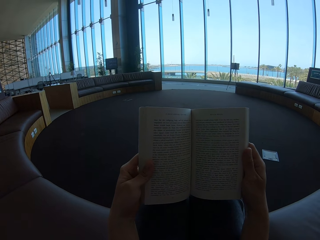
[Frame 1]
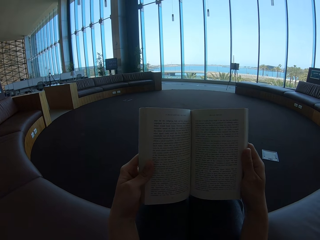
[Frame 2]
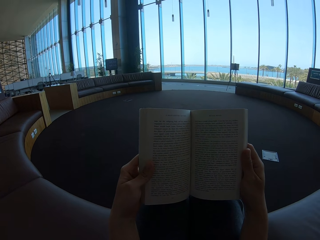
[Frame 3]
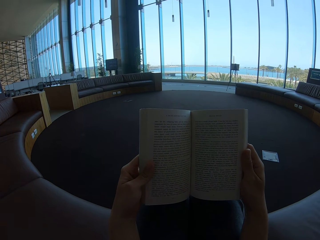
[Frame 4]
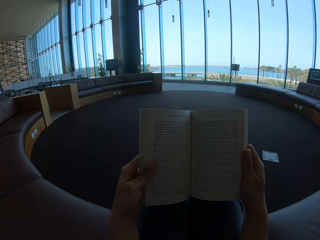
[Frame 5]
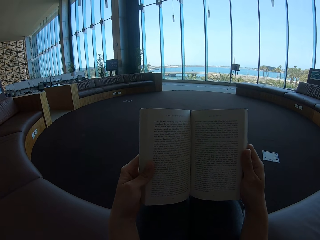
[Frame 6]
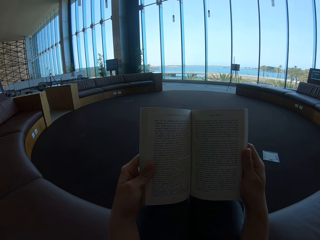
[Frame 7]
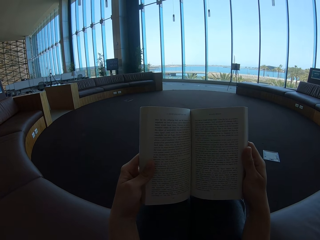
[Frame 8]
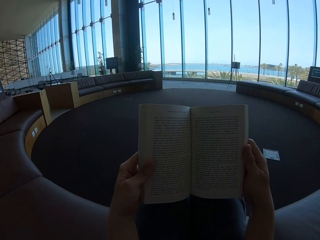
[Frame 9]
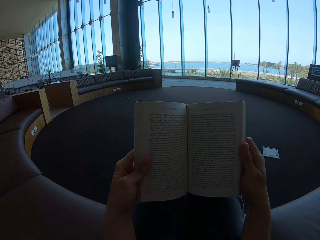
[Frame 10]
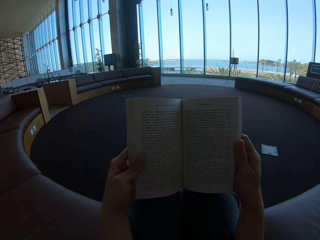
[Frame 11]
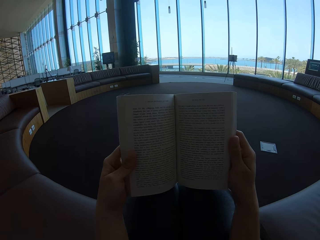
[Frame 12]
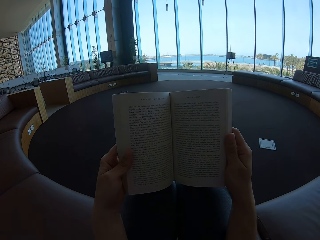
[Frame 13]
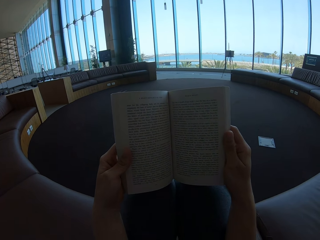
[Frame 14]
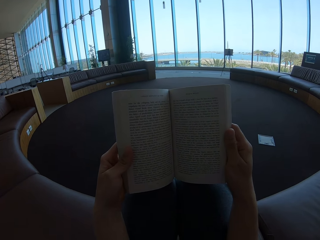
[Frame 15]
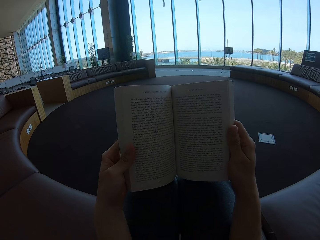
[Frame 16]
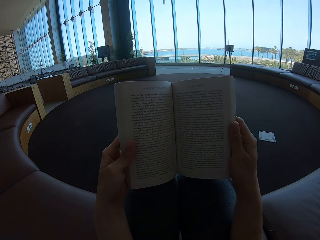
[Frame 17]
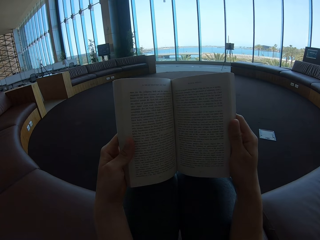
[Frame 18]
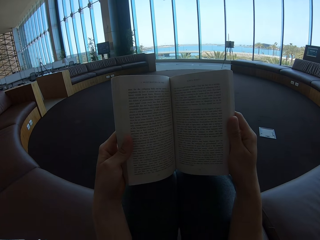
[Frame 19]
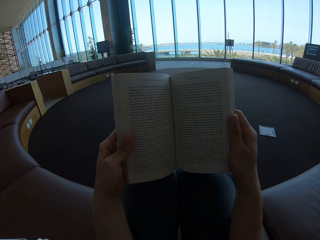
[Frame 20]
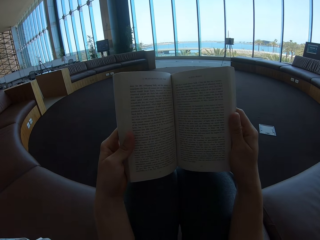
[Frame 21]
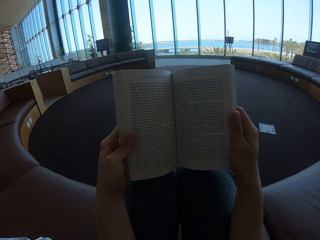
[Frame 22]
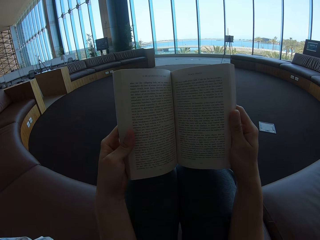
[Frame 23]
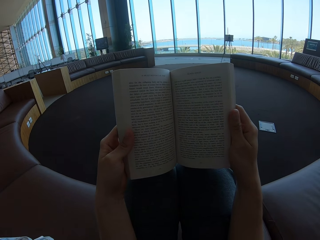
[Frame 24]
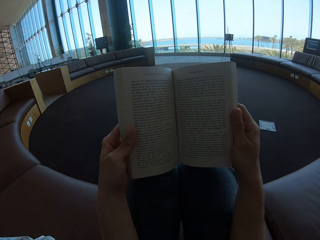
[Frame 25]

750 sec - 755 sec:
The camera wearer reads a book.

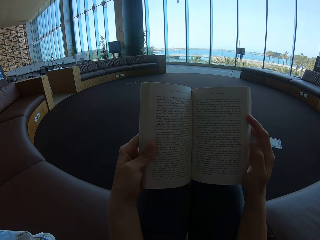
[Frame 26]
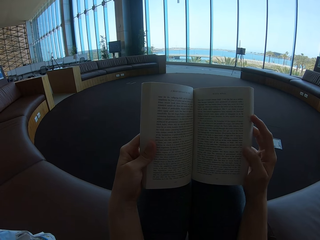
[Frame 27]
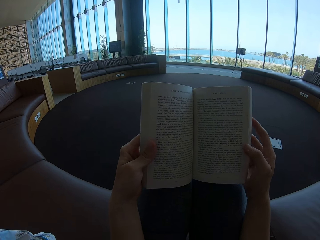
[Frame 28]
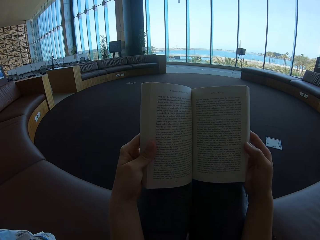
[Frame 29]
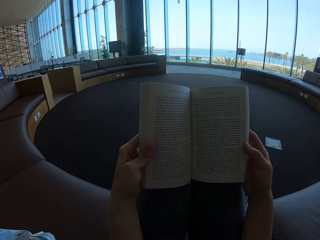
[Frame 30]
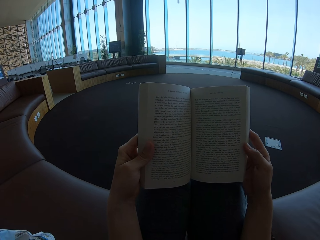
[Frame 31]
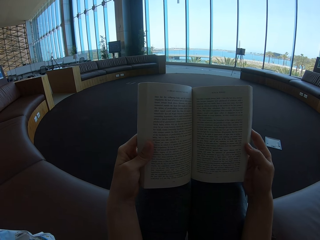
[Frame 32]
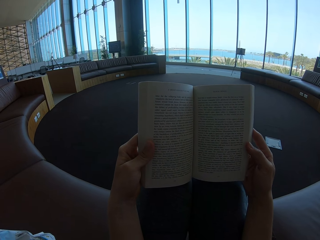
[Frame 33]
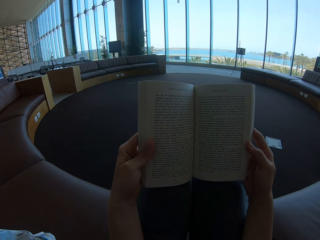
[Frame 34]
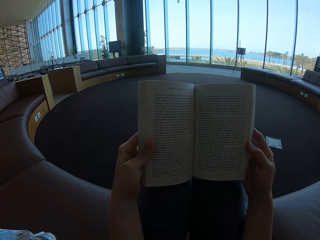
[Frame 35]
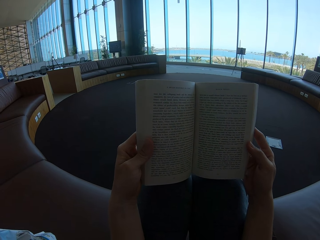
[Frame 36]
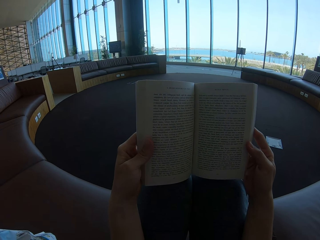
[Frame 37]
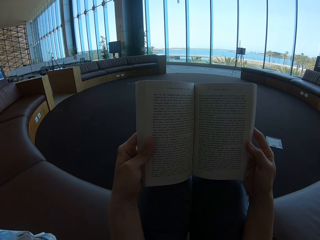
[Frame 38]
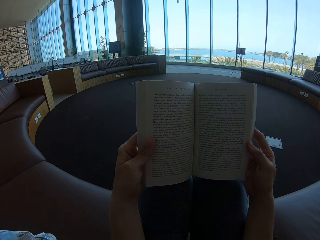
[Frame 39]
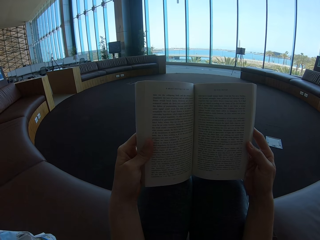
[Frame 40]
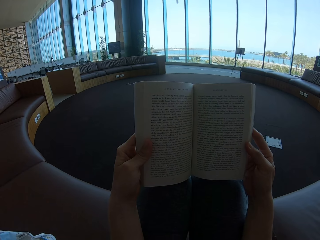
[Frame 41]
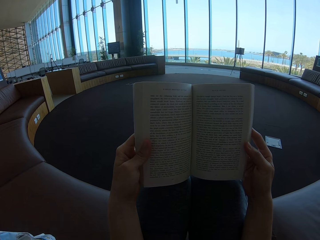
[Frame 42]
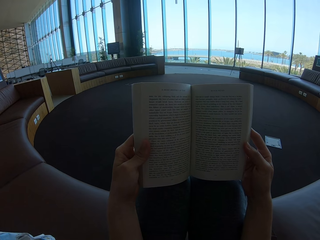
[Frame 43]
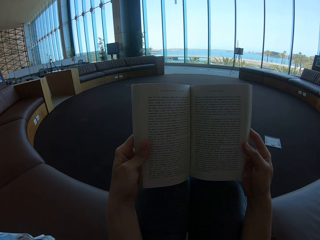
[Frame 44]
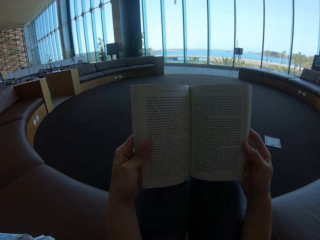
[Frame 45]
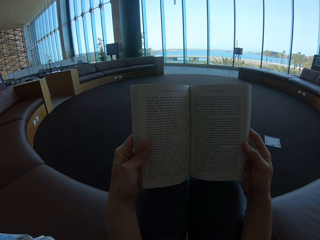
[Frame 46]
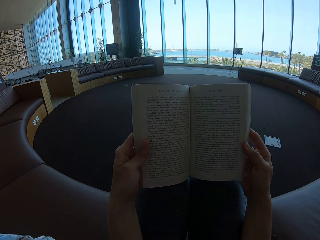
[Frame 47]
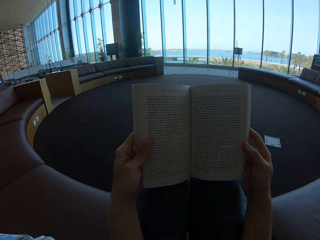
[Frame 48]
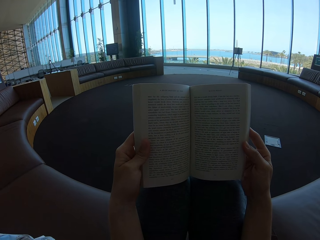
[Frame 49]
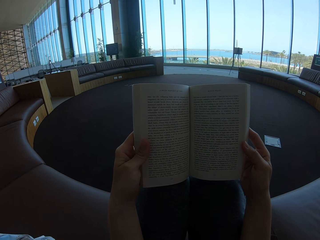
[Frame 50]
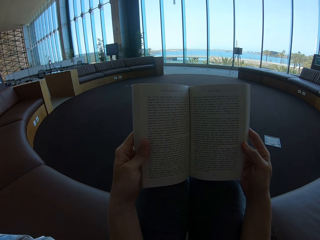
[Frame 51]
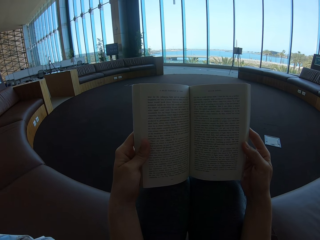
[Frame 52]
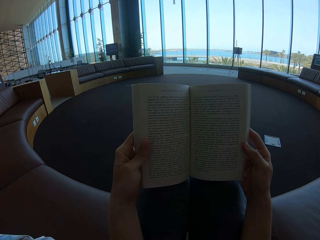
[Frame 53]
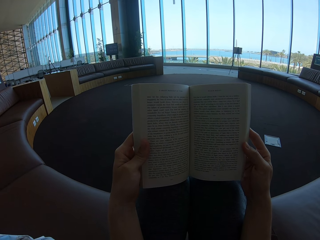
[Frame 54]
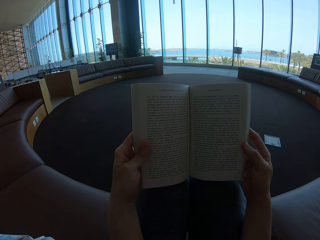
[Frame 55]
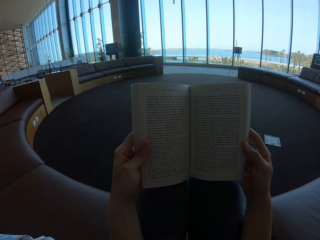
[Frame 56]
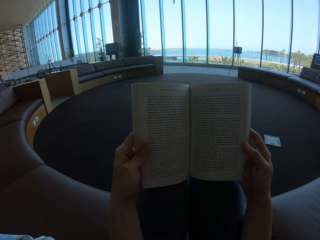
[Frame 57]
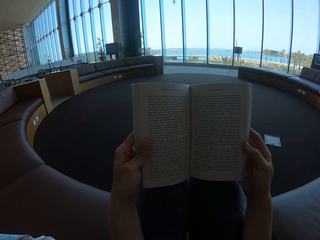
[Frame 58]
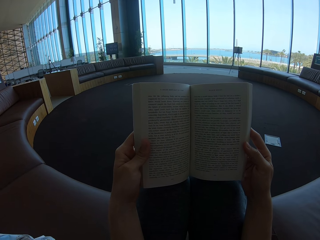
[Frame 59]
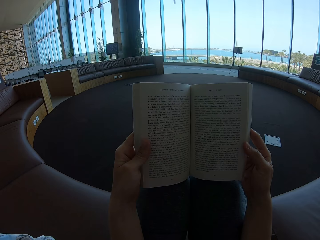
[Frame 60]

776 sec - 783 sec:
The camera wearer moves the right hand fingers.

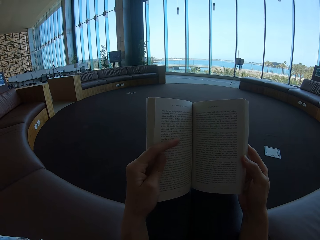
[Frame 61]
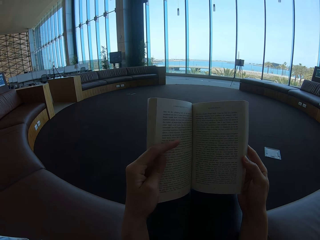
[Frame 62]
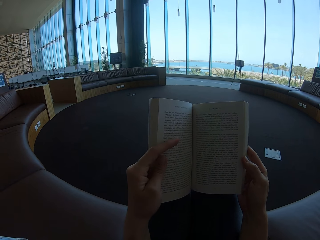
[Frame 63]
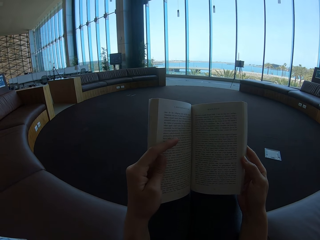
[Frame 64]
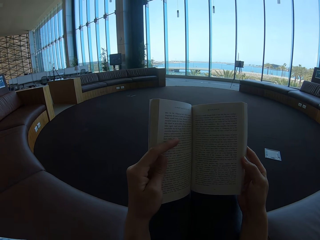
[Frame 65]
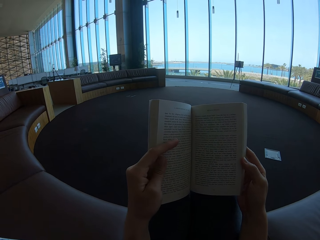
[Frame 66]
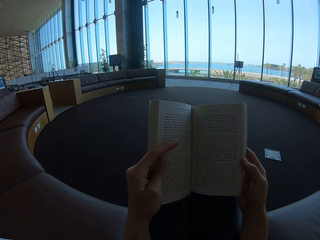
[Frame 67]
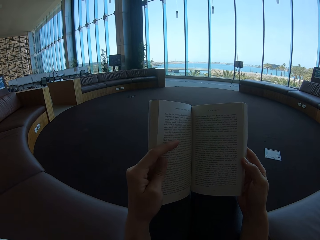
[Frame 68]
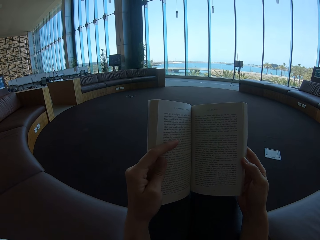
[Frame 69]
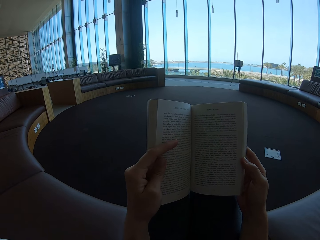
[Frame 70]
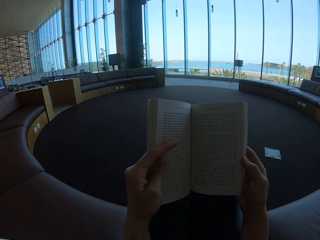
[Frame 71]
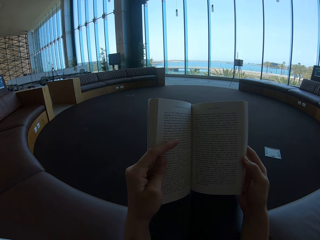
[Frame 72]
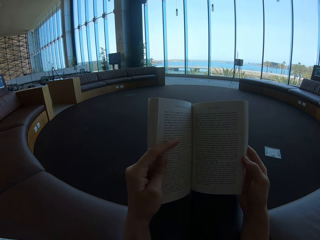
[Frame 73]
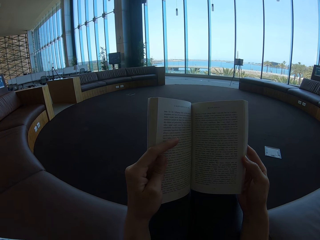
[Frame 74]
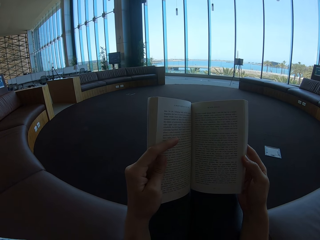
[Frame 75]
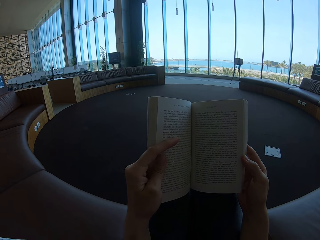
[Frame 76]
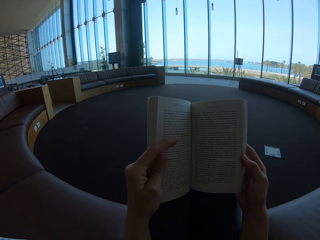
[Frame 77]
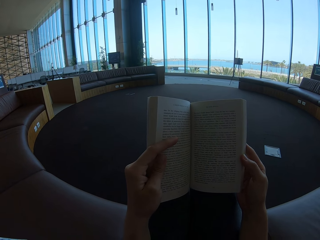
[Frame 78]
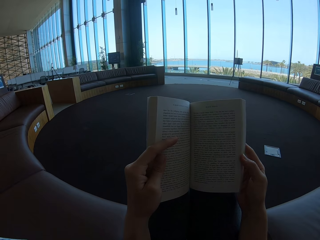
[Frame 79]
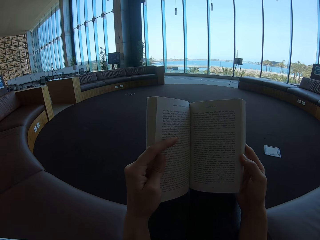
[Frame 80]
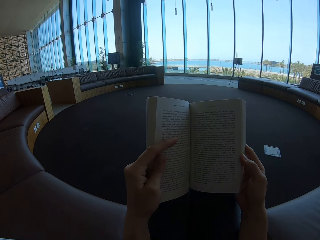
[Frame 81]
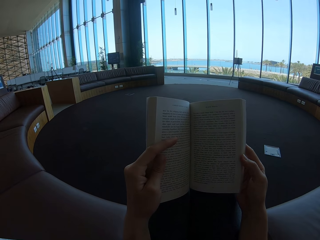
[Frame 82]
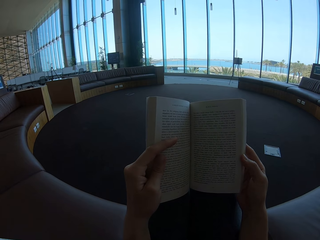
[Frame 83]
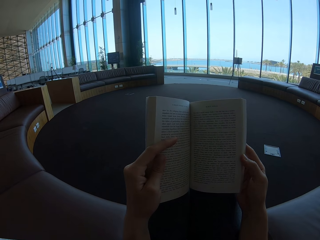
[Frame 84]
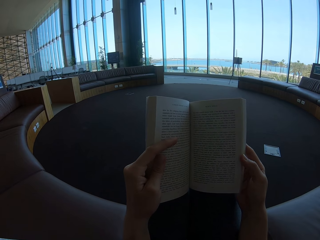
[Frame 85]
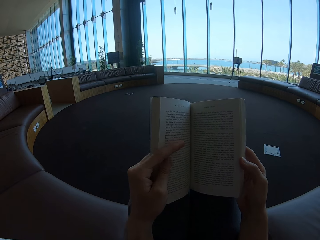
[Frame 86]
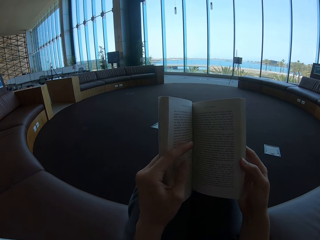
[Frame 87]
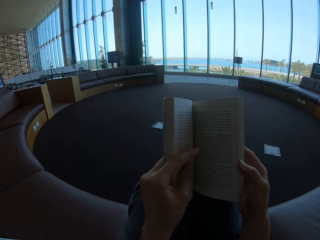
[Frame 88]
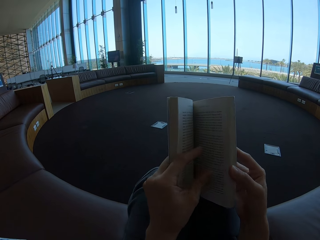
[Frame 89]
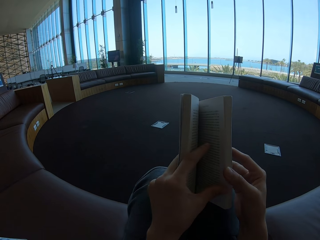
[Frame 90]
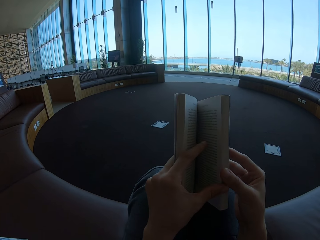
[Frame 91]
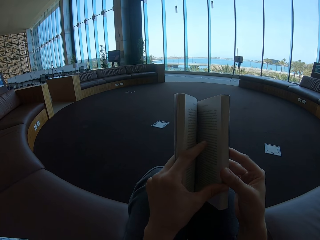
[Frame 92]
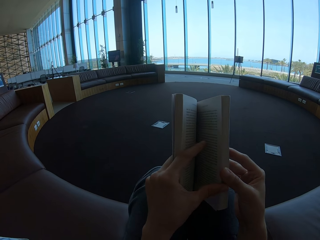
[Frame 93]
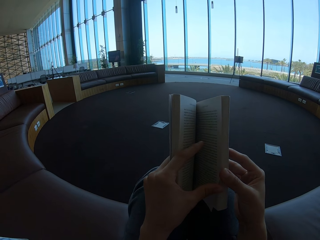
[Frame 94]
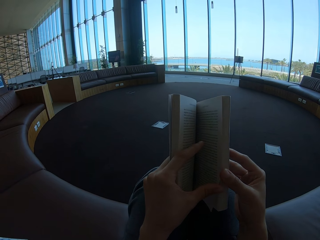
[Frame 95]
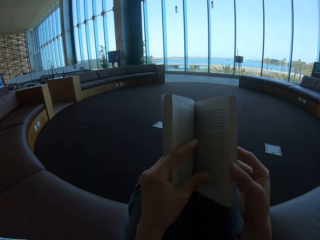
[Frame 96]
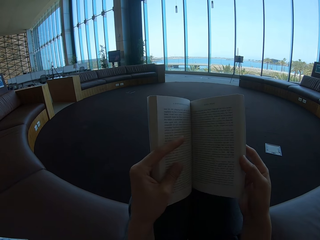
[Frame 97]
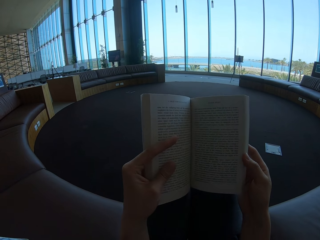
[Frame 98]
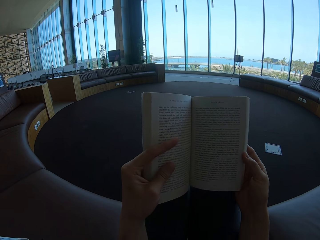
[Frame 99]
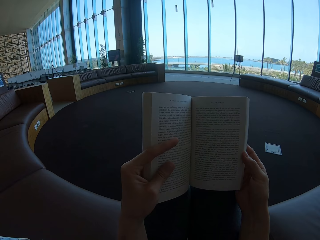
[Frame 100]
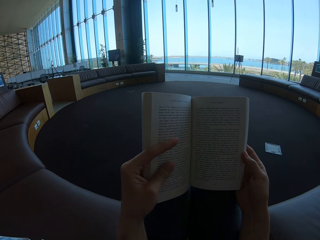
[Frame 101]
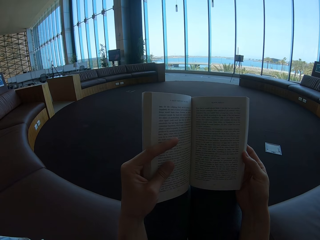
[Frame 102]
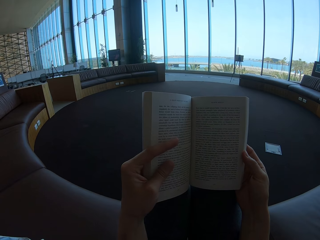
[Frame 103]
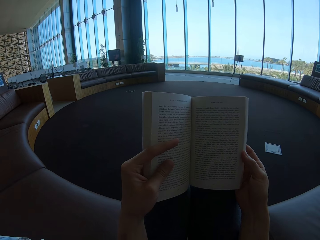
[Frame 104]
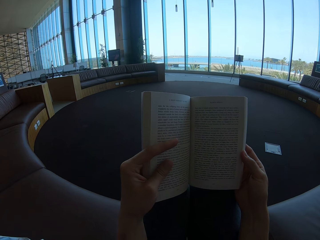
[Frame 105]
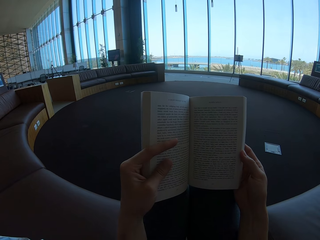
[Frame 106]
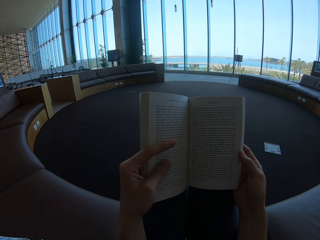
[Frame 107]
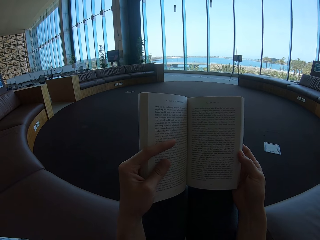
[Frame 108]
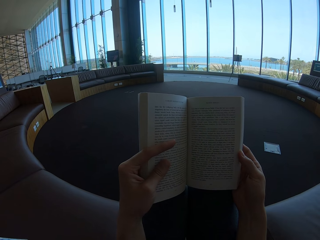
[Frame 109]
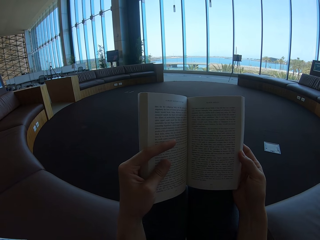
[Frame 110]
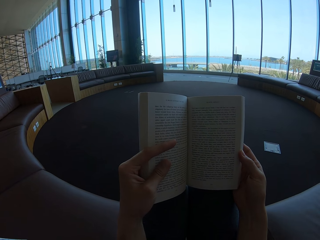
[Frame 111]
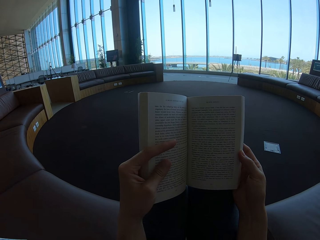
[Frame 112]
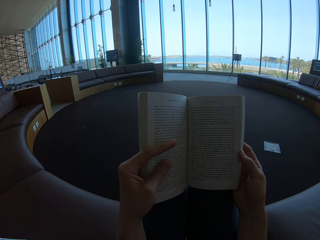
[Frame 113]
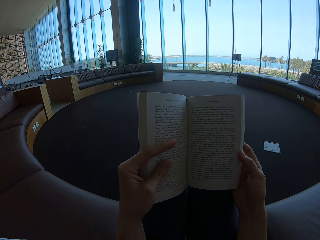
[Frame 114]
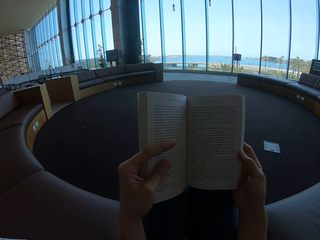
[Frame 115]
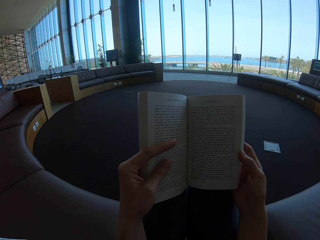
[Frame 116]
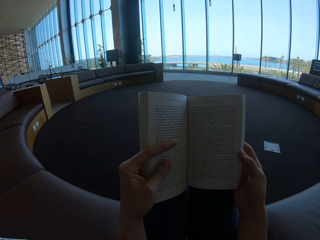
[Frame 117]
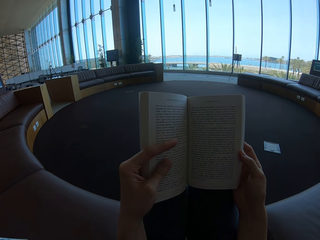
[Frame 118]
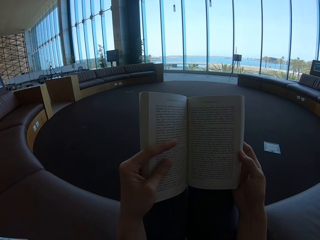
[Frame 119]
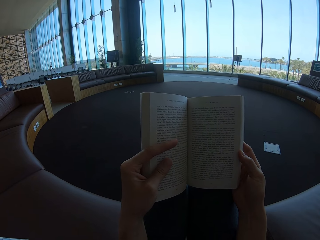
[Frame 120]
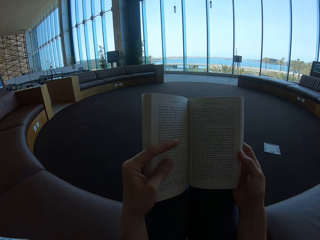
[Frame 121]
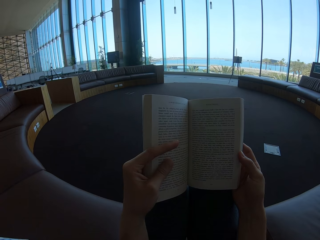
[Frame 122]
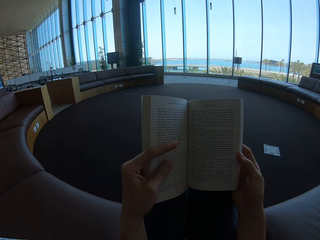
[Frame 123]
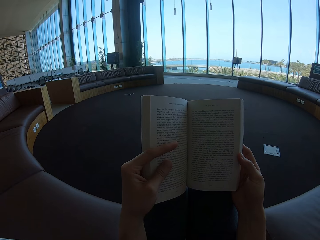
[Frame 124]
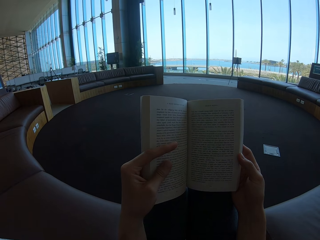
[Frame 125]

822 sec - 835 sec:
The camera wearer puts the left hand index finger on the book. They hold the story book. They turn the book page. They read the story book.
